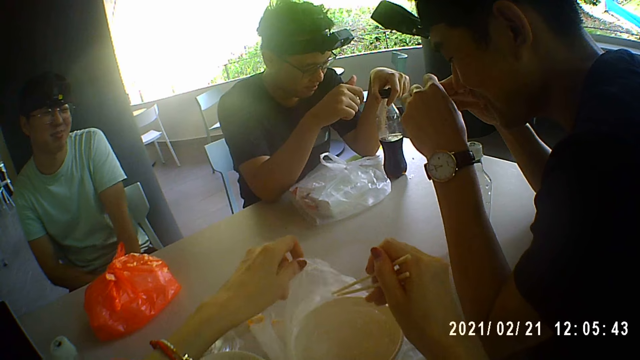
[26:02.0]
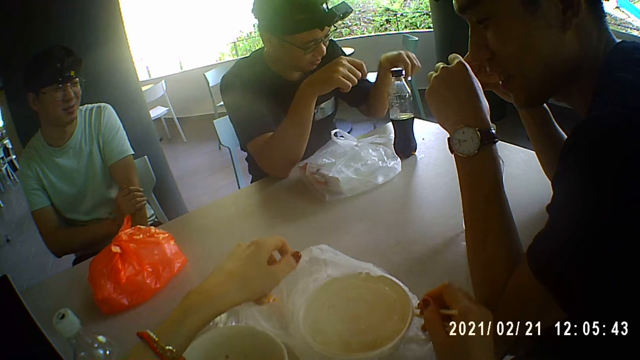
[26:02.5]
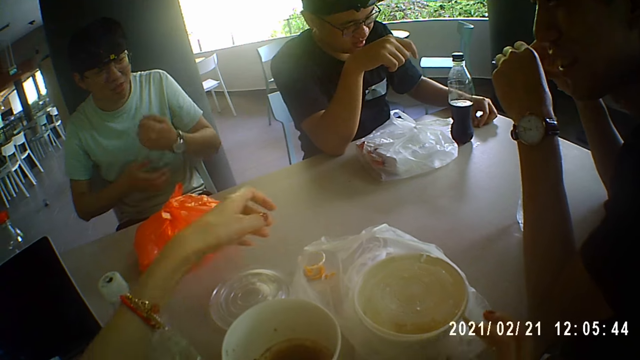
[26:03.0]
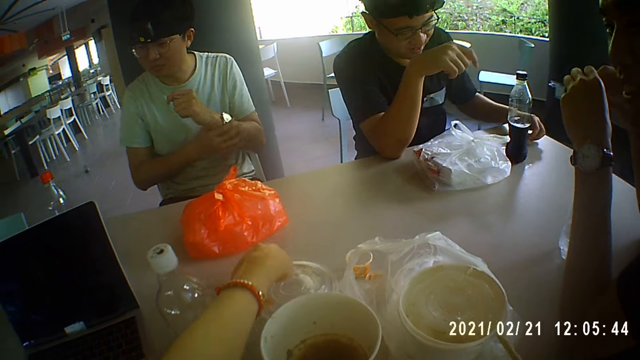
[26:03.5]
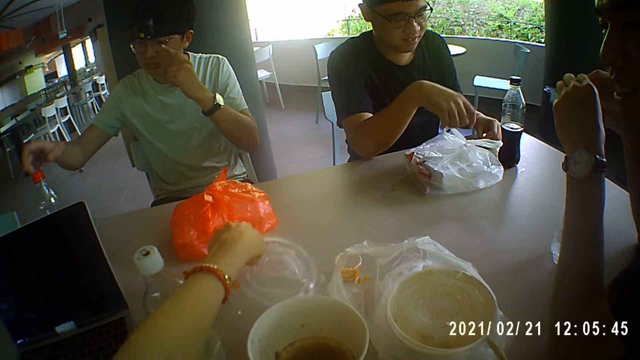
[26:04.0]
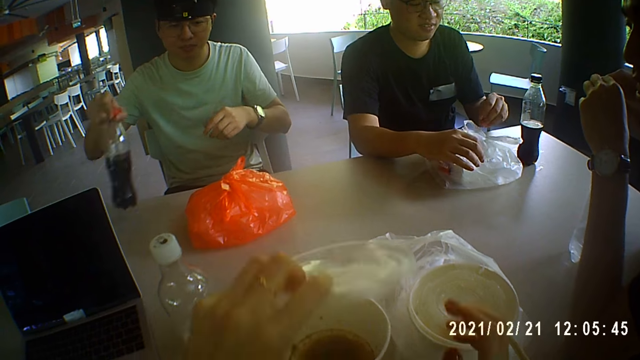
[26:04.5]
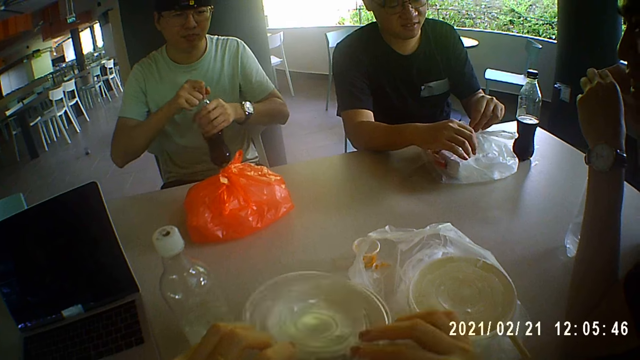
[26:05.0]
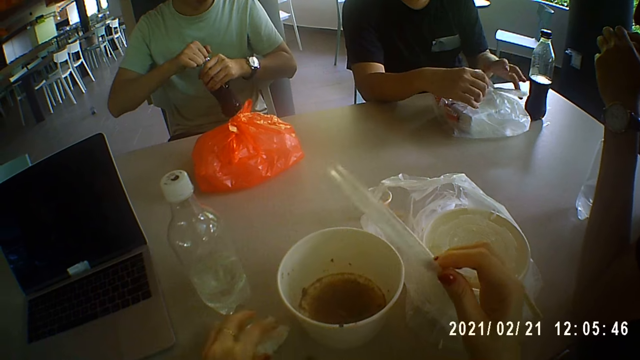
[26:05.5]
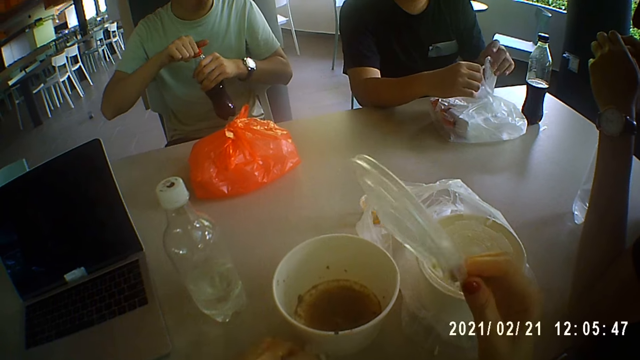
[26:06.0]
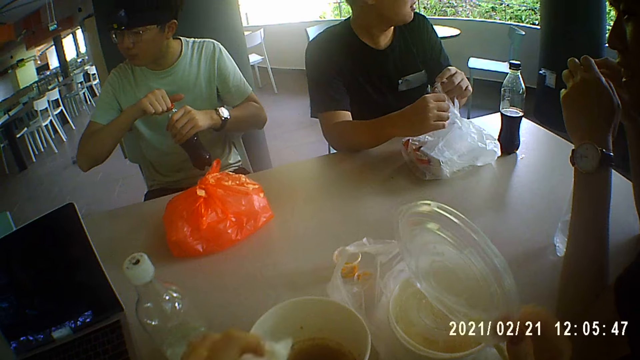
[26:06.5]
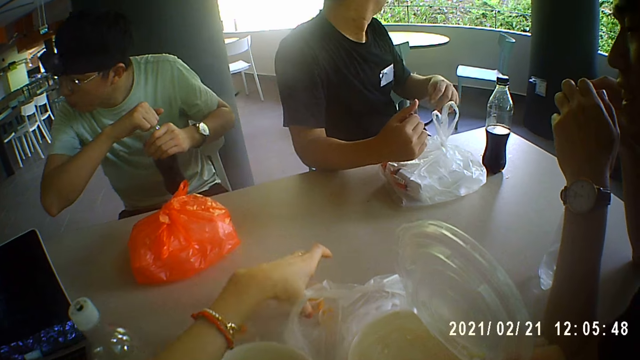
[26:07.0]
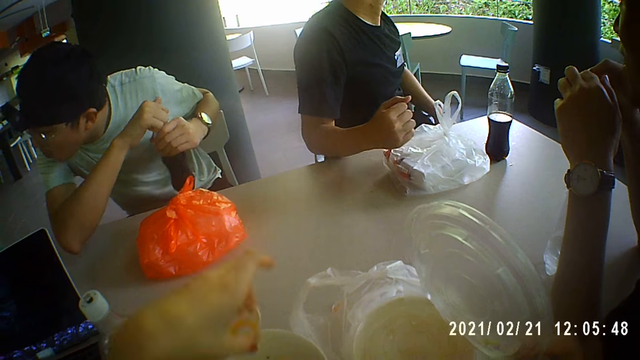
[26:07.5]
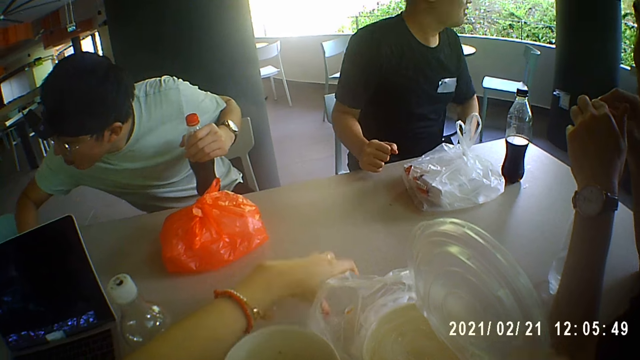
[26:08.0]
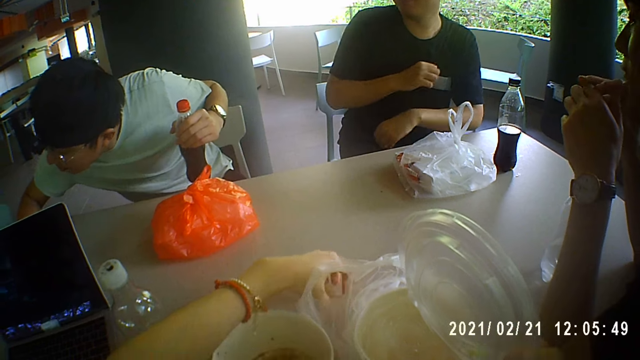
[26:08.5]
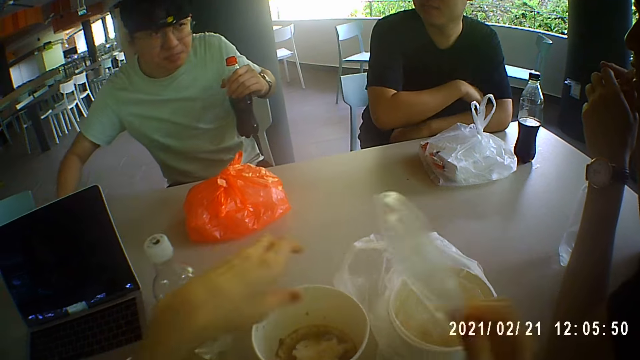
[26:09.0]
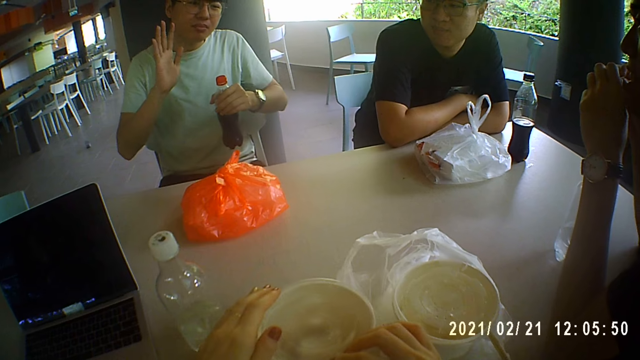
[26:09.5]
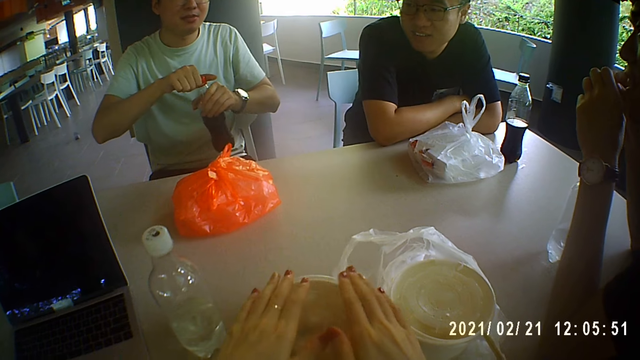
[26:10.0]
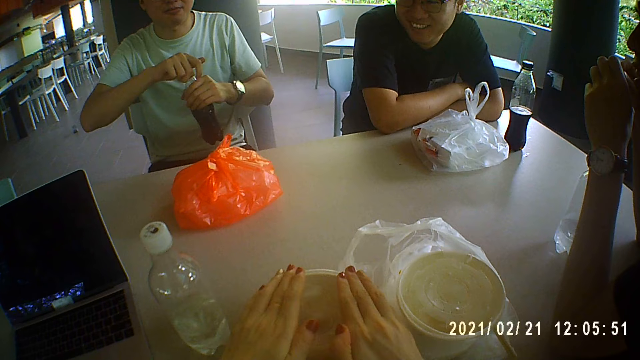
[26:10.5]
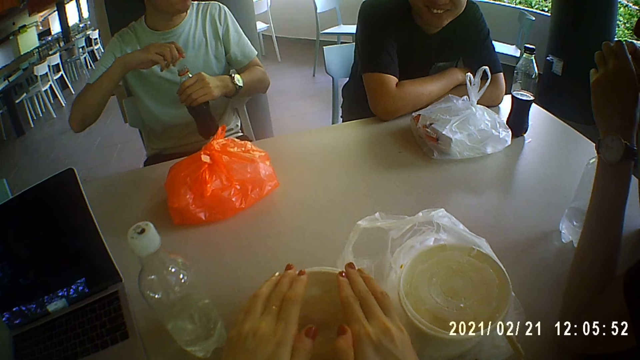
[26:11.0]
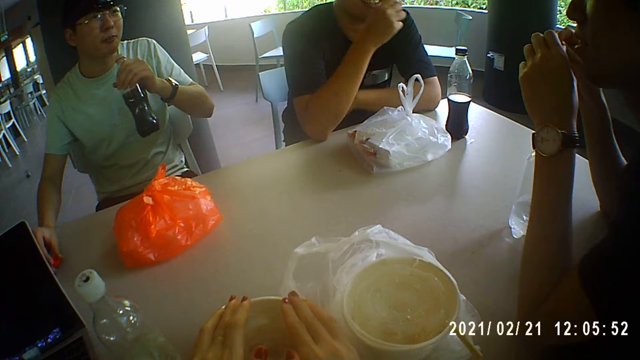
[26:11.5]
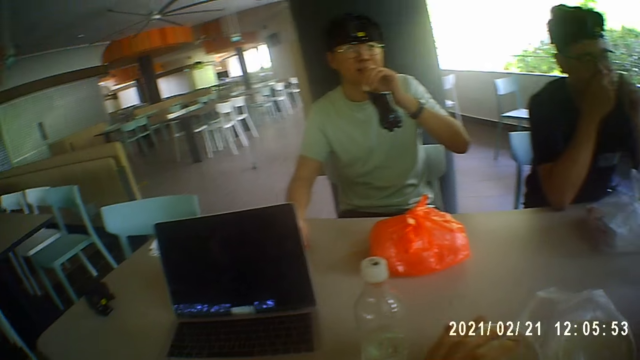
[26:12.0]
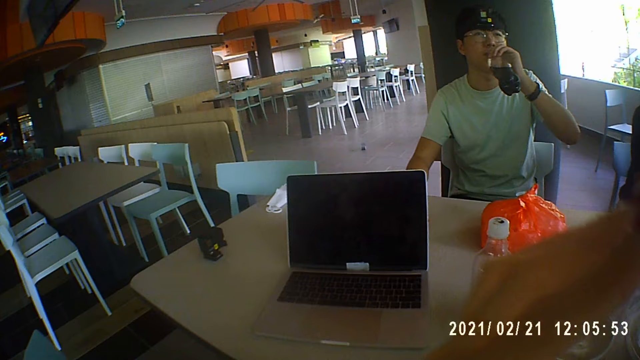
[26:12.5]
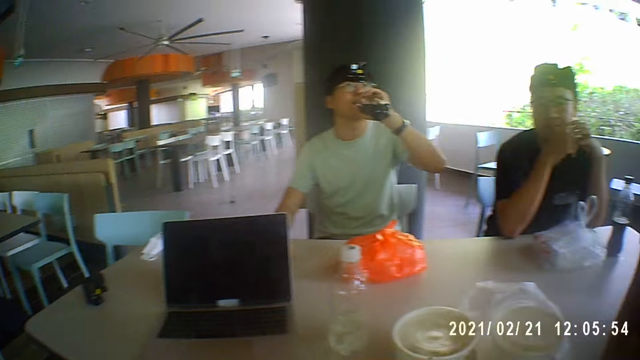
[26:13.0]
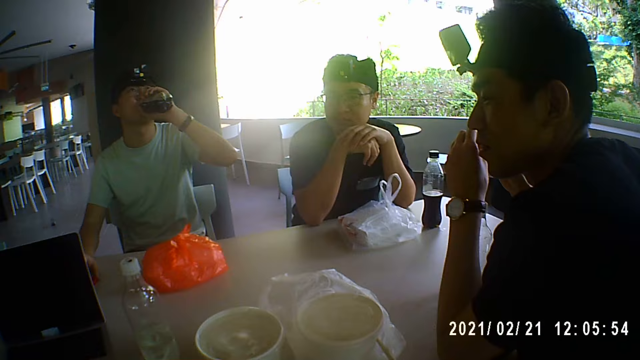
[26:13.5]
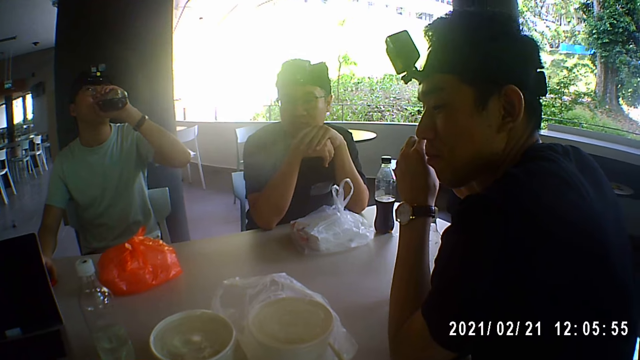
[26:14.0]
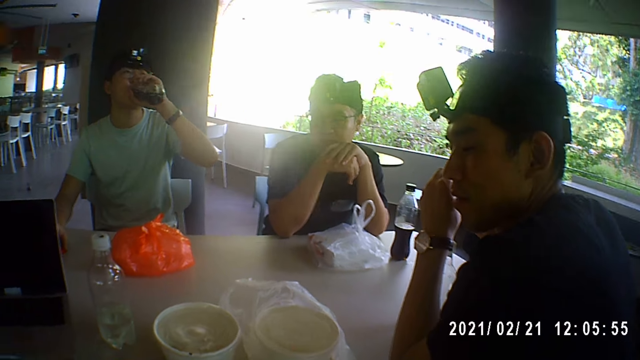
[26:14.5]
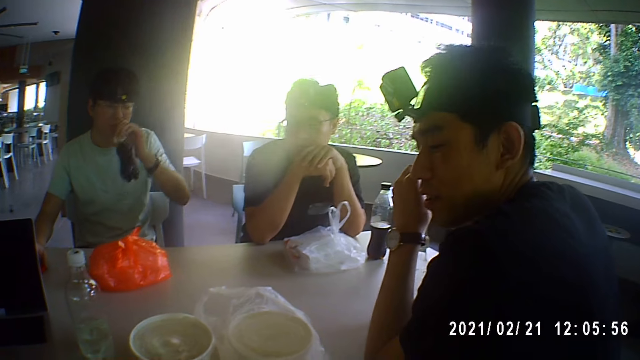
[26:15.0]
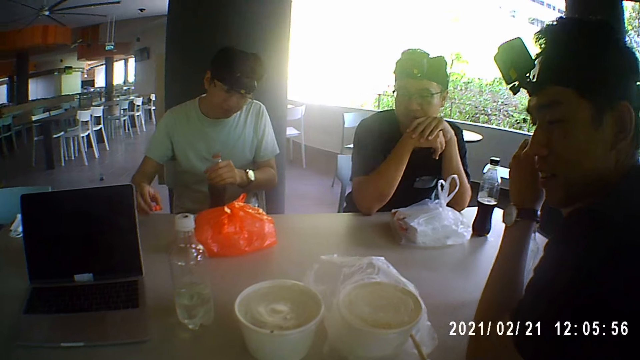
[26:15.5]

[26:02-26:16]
The camera wearer touches a nylon on the table with her left hand. She opens the nylon with the chopsticks in her right hand. She holds polythene paper. She drops the chopsticks in her right hand in the nylon. A man picks dirt from the table with his left hand. Another man touches the wristwatch on his left wrist with his right hand. The camera wearer picks a lid from the table with her left hand. The other man picks the bottle of cola from the table with his right hand. The first man drops the dirt on the nylon on the table with his left hand. The camera wearer holds the lid with her hands. The other man holds the bottle of cola in his hands and loosens the lid of the cola bottle in his hands. The camera wearer holds the lid with her right hand. The first man touches the nylon with his left hand. The camera wearer picks a tissue from the table with her left hand. She drops the tissue in the bowl with her left hand. She picks the sauce cup from the table with her left hand. She drops the sauce cup in the bowl with her left hand. She picks a lid from the table with her left hand. She drops the lid in the bowl with her left hand. She covers the bowl with the lid in her right hand. She places both hands on the bowl. The other man removes the lid of the cola bottle in his hands. He drops the lid on the table with his right hand. He drinks from the cola bottle in his left hand. He picks the lid of the cola bottle on the table with his right hand.

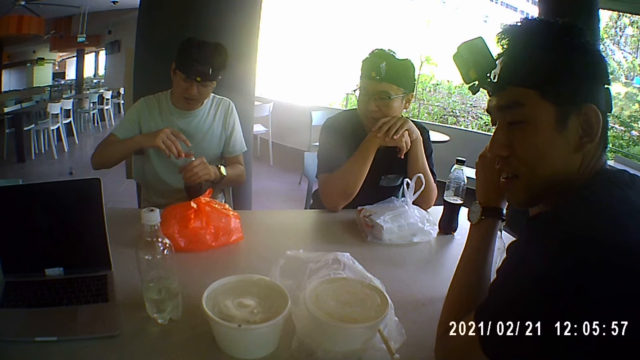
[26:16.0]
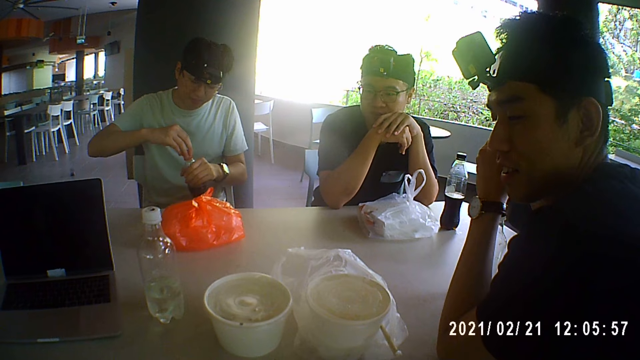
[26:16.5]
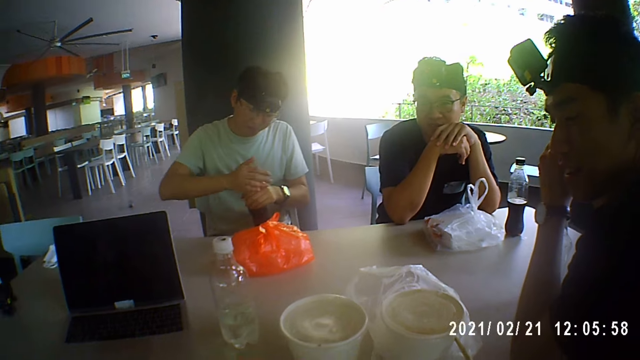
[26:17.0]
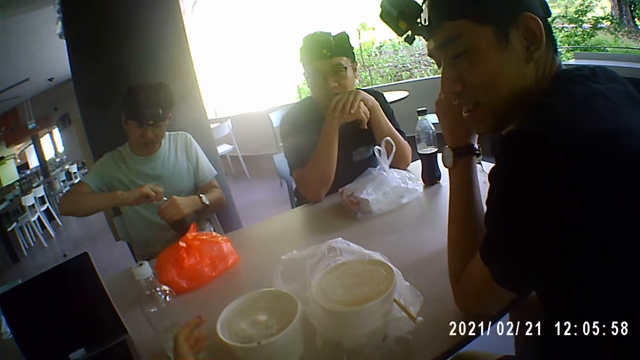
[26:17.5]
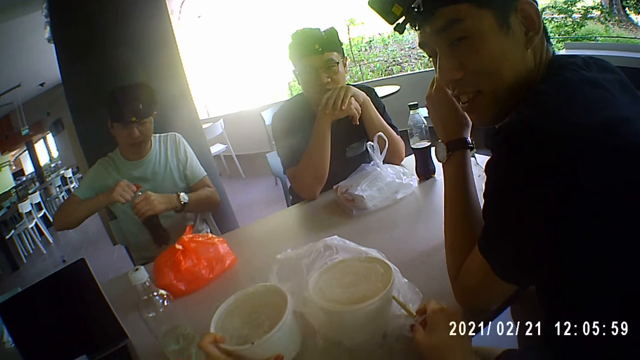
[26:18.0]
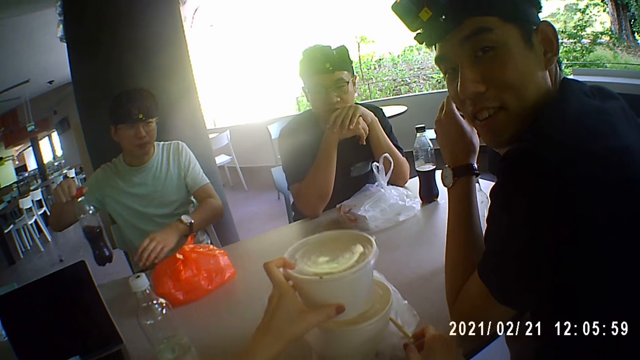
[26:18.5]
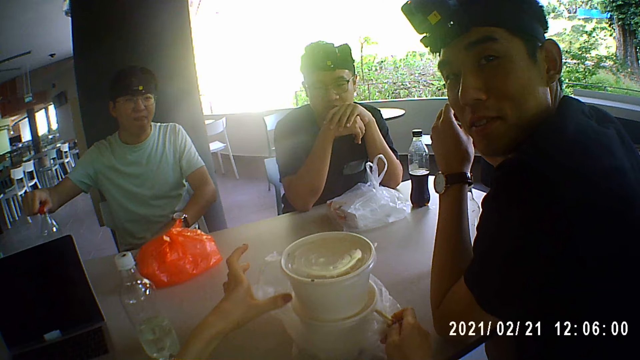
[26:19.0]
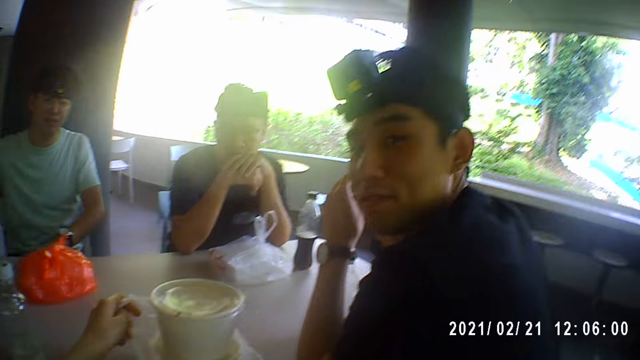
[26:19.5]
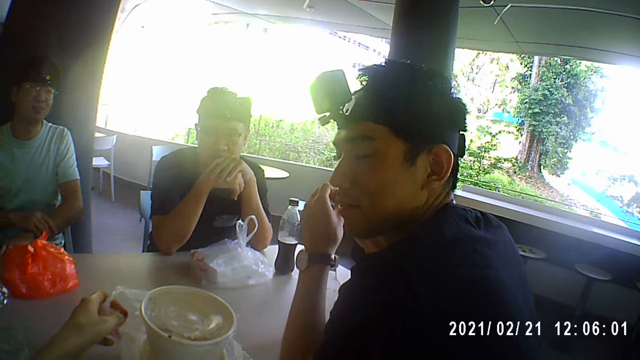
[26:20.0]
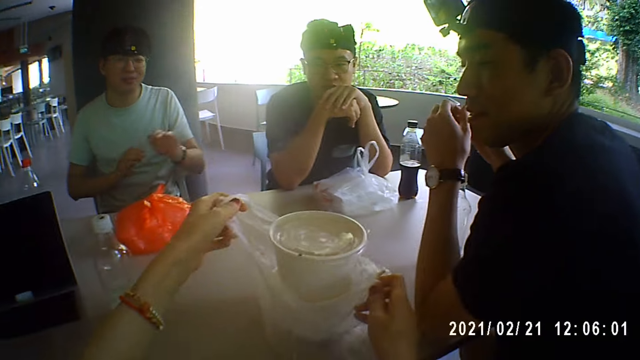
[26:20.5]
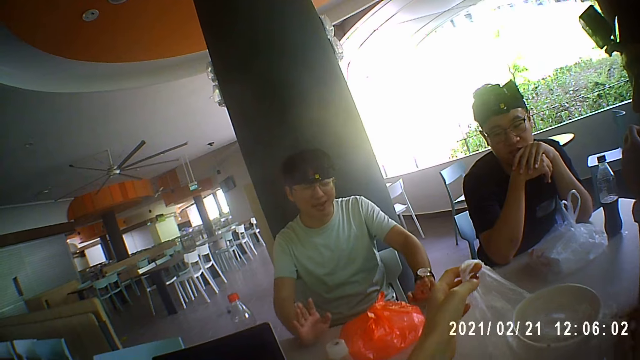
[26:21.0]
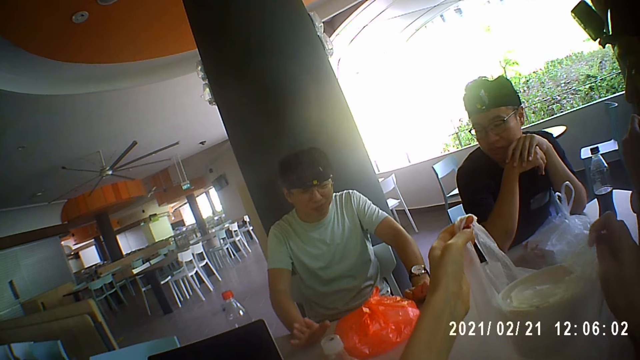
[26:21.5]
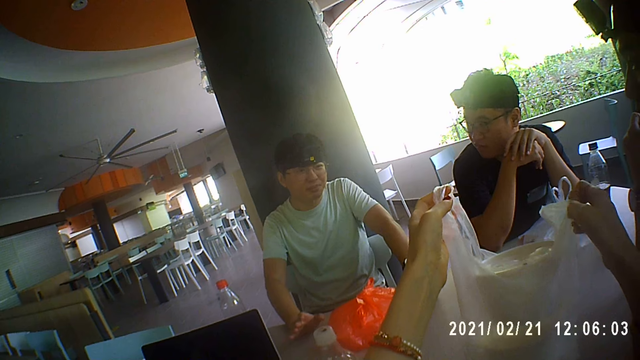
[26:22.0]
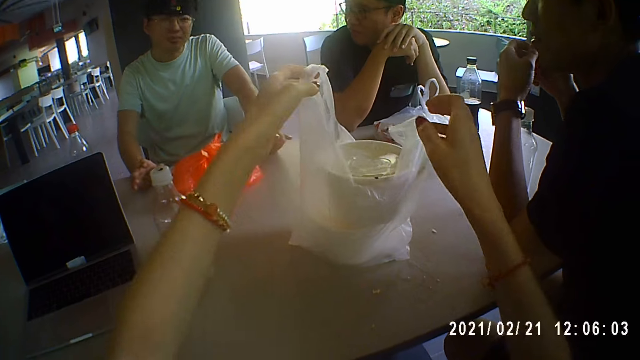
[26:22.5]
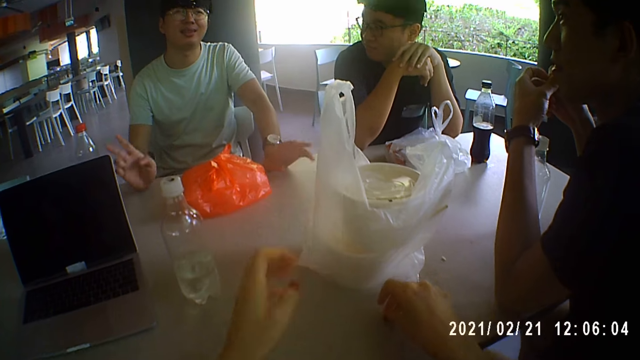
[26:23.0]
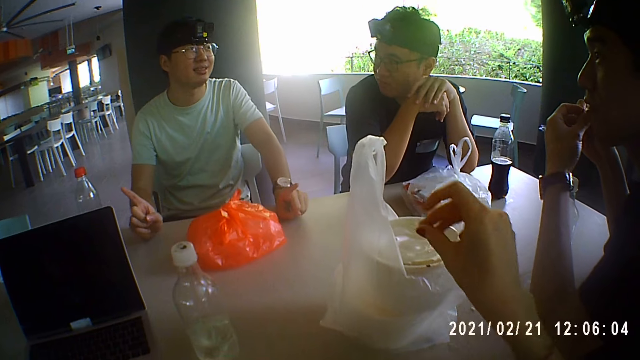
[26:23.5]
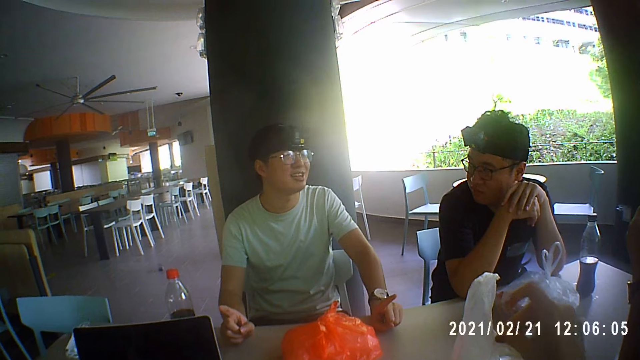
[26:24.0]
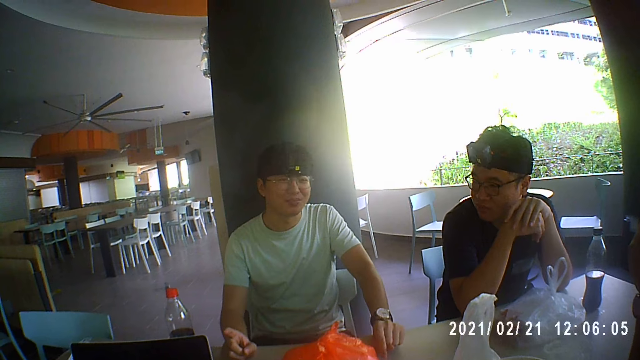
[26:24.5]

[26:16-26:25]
A man covers the cola bottle in his left hand with the lid in his right hand. The camera wearer picks the bowl from the table with her left hand. The man removes his left hand from the cola bottle. The camera wearer drops the bowl in her left hand on the bowl on the table. The man drops the cola bottle on the table with his right hand. The camera wearer adjusts the bowls in the nylon with her hands on the nylon. She picks the nylon from the table with her hands. She drops the nylon on the table with her hands. She picks dirt from the table with her right hand. She drops the dirt on the bowl with her right hand.
